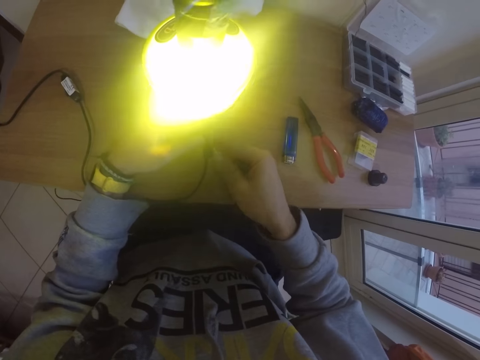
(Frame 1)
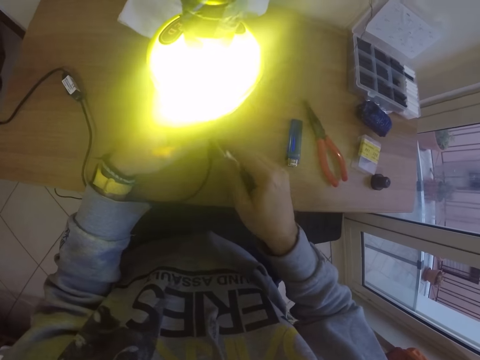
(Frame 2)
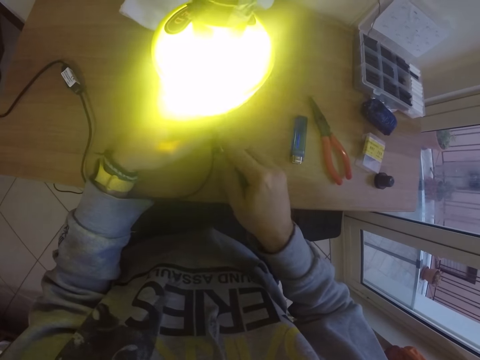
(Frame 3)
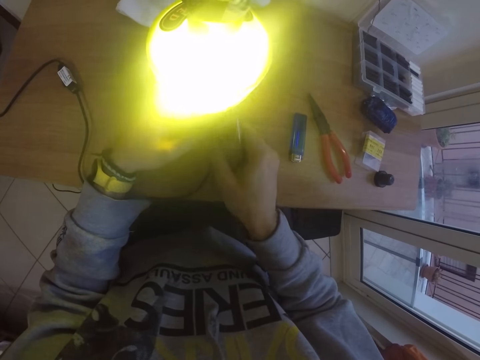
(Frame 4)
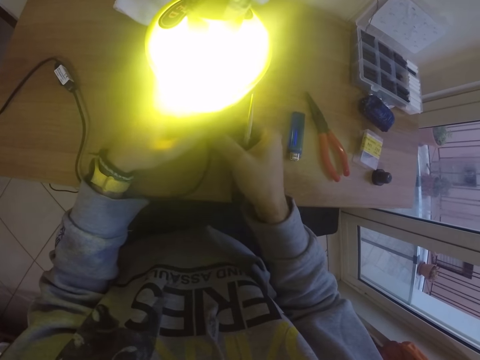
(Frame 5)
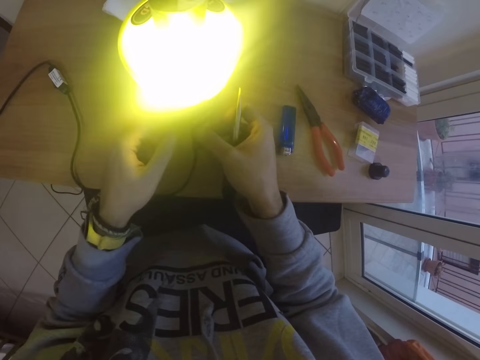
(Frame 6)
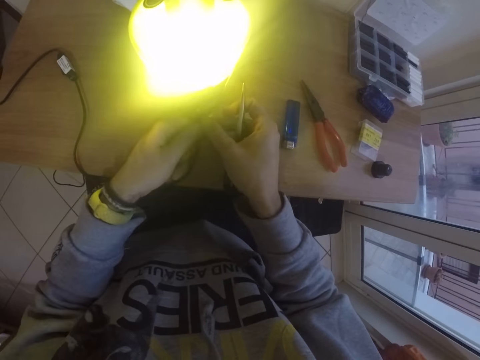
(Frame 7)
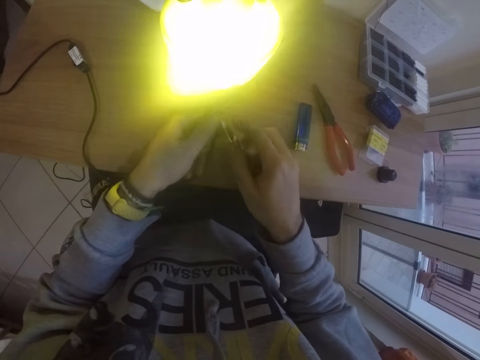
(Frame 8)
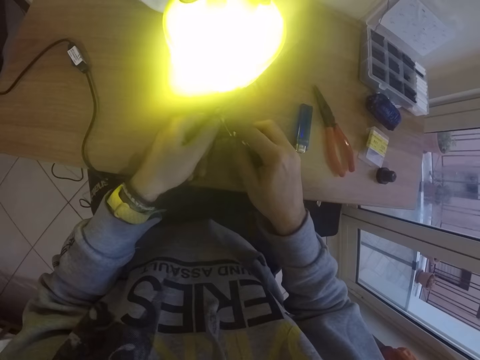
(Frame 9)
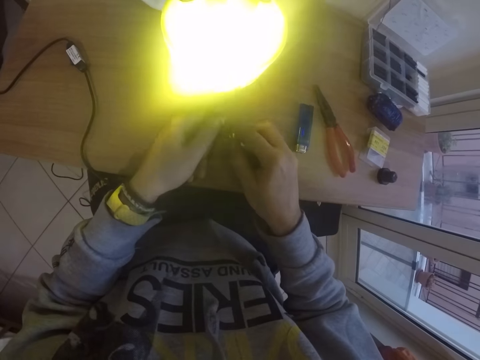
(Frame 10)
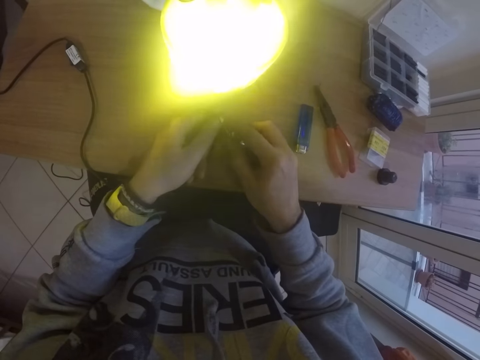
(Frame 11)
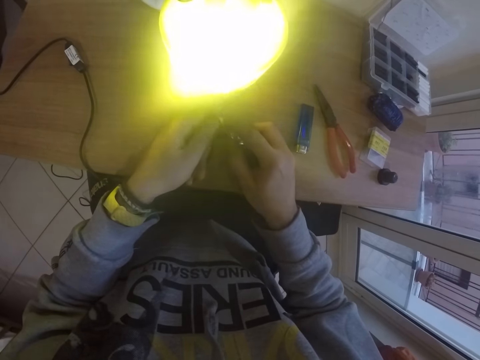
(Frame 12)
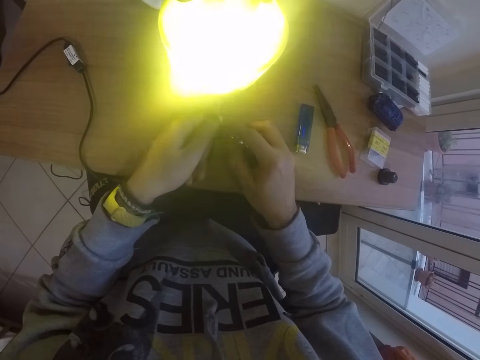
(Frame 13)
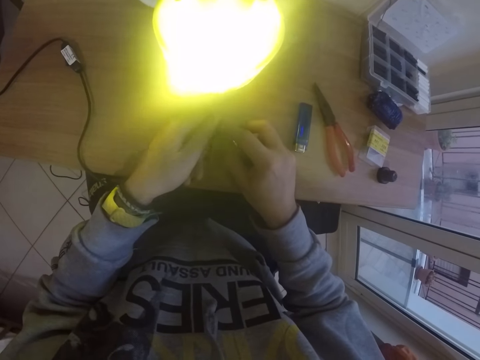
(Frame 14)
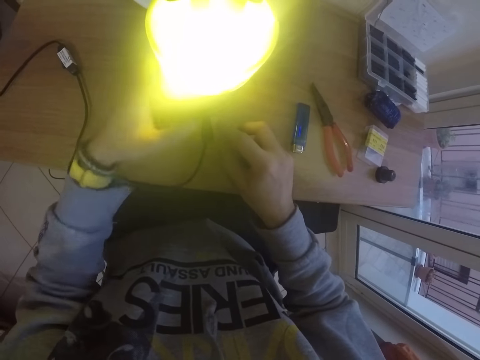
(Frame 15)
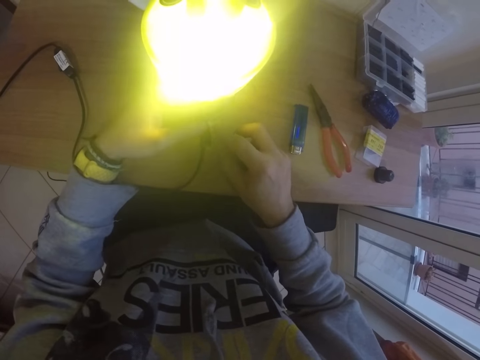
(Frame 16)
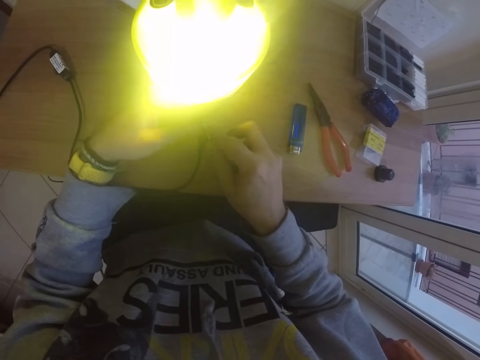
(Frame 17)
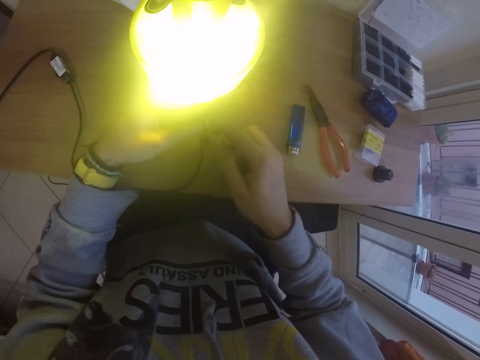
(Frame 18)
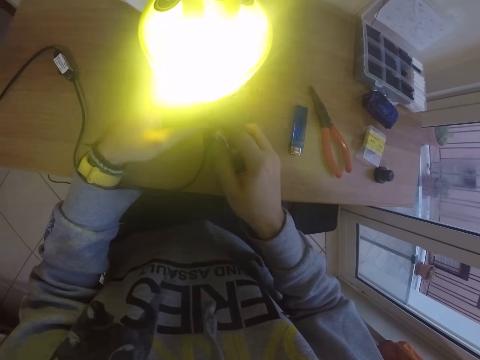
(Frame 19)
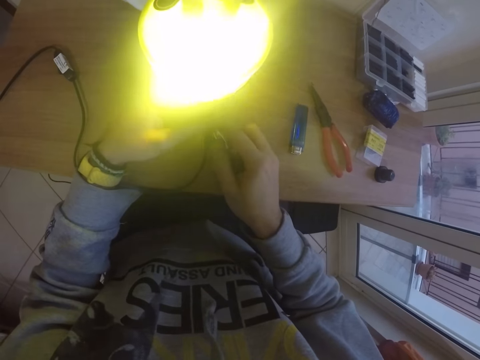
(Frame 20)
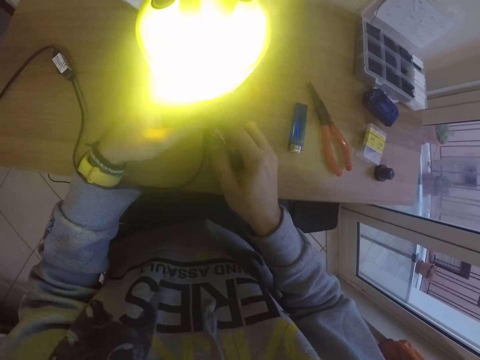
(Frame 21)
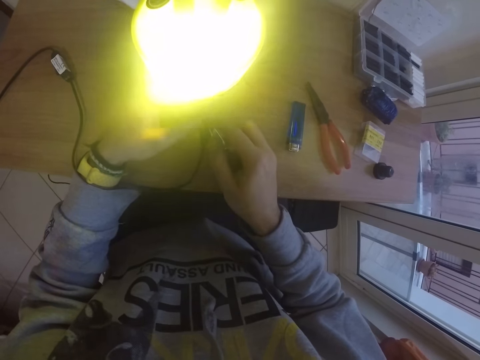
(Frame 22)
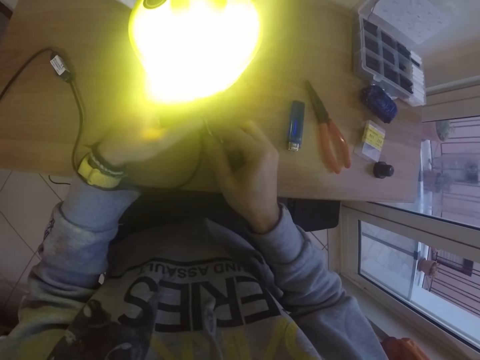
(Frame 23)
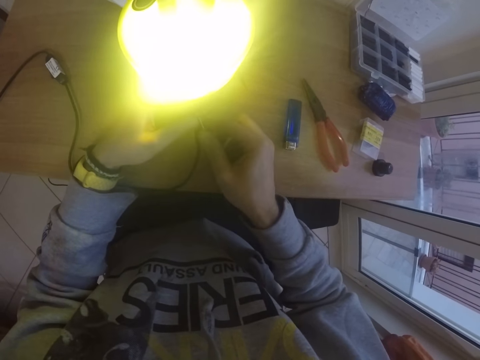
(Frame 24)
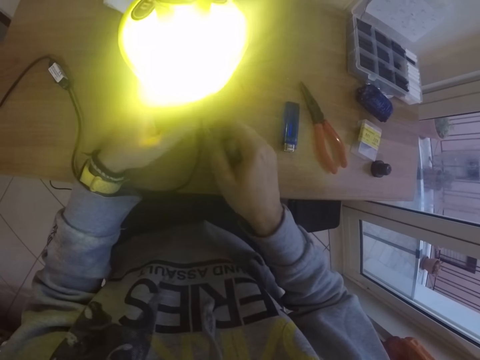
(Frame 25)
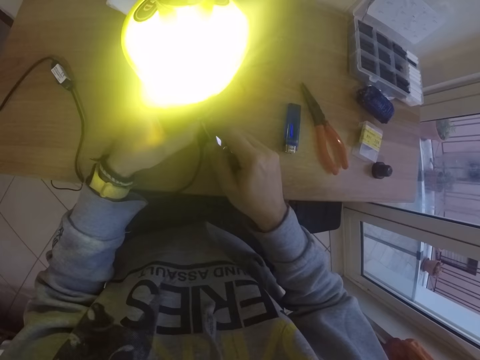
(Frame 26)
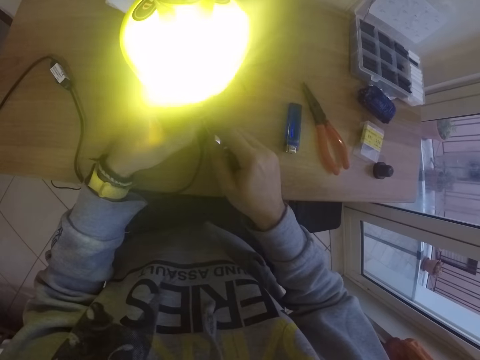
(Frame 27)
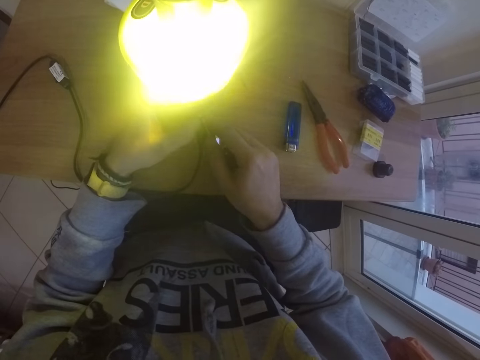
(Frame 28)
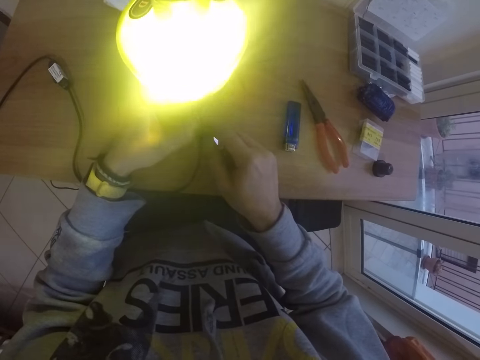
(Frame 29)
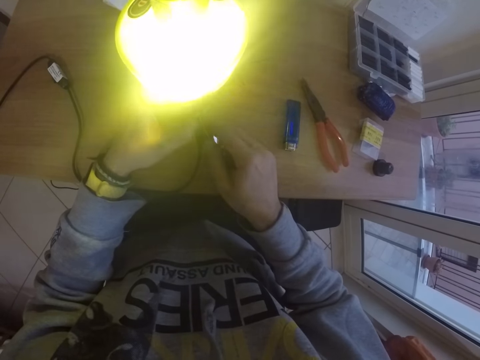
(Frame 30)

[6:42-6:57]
The camera wearer pushes the cable inside the bottle lamp with both hands. He holds the cable. He fixes the cable on the lamp. He removes his hand from the lamp. He holds the cable. He pushes the cable inside the bottle lamp with the pair of scissors in his right hand. He fixes the cable with the scissors. He holds the bottle lamp with his left hand. He removes his hand from the cable.

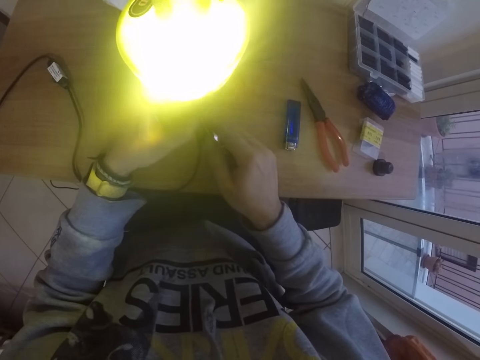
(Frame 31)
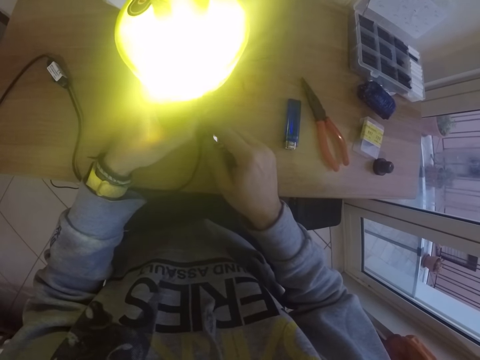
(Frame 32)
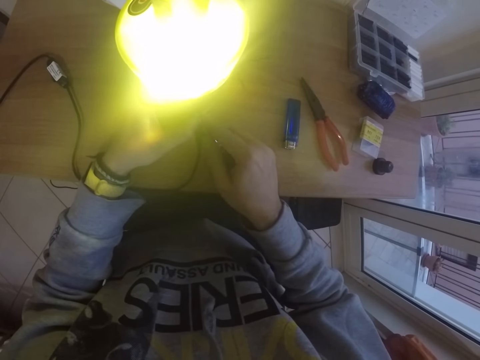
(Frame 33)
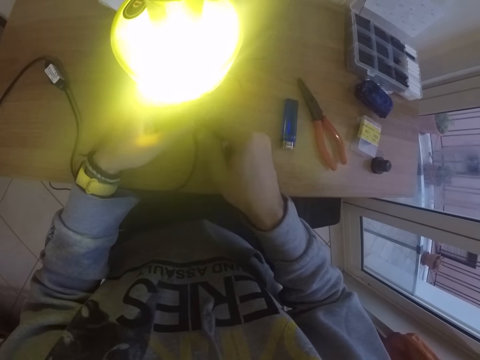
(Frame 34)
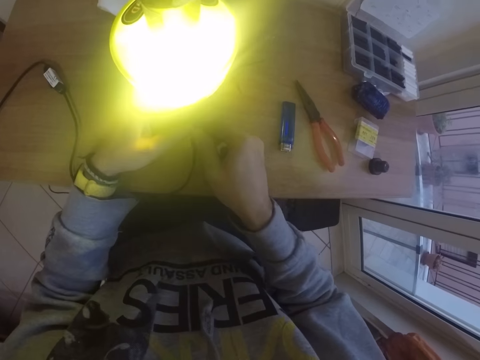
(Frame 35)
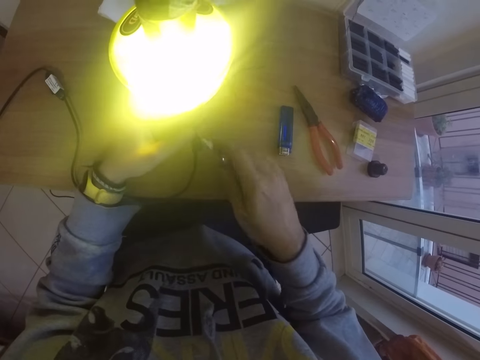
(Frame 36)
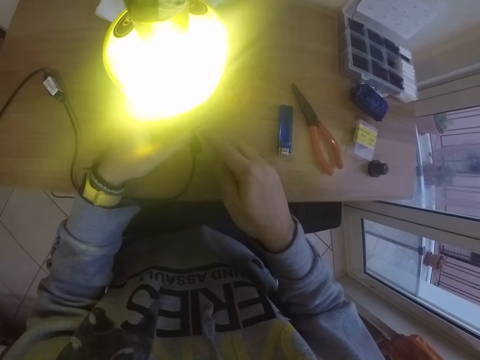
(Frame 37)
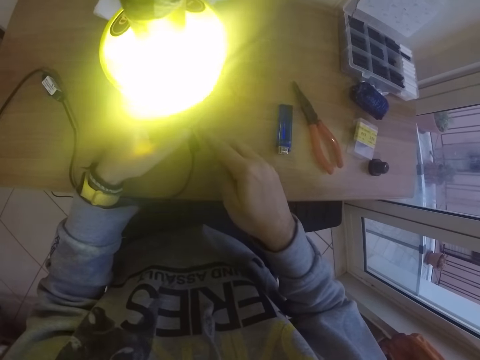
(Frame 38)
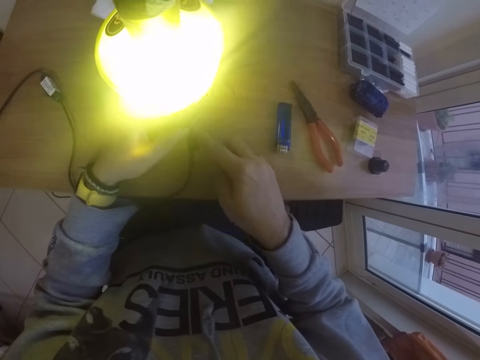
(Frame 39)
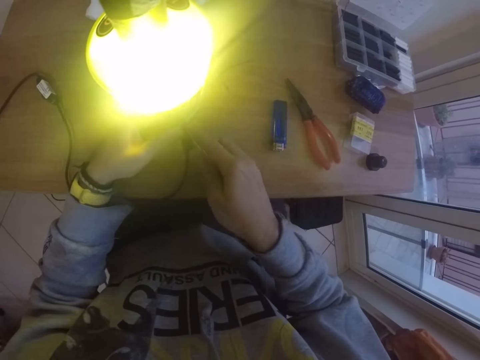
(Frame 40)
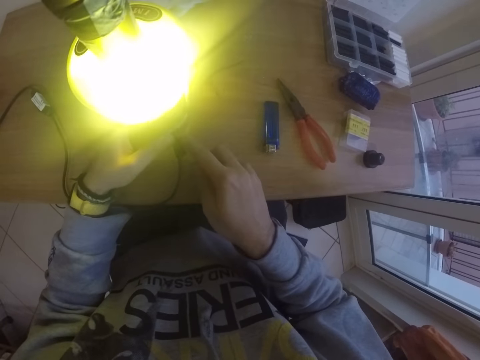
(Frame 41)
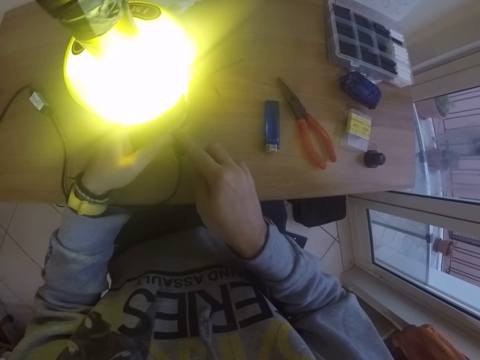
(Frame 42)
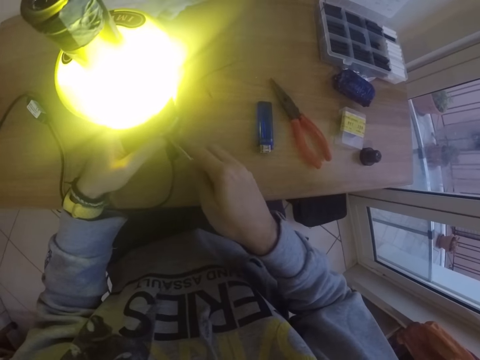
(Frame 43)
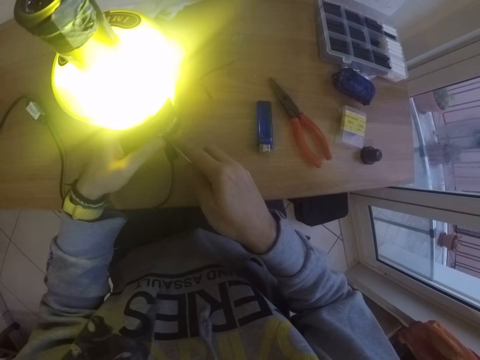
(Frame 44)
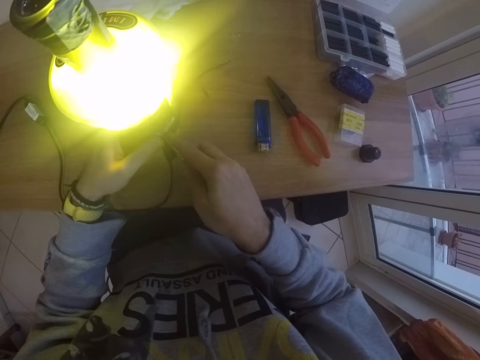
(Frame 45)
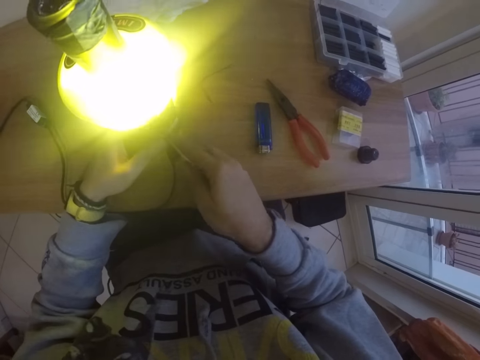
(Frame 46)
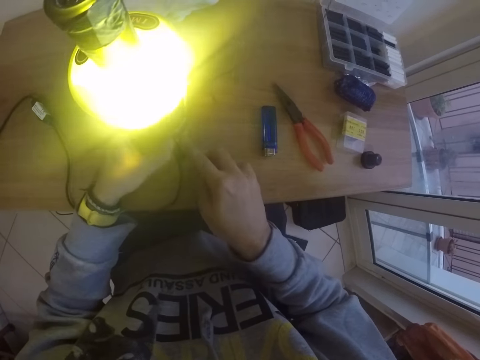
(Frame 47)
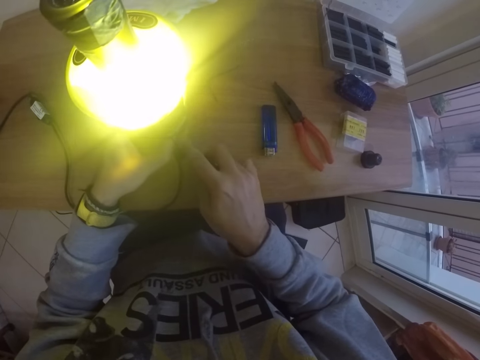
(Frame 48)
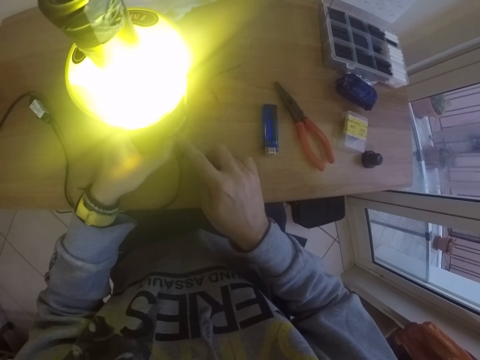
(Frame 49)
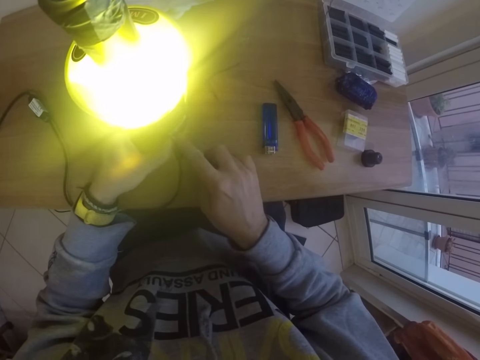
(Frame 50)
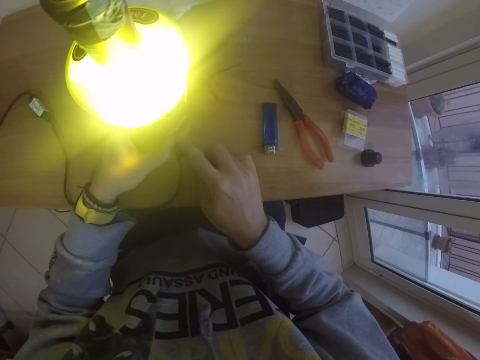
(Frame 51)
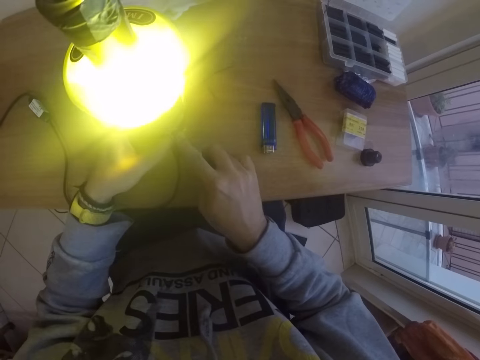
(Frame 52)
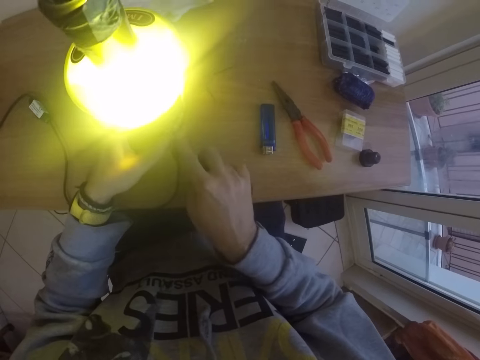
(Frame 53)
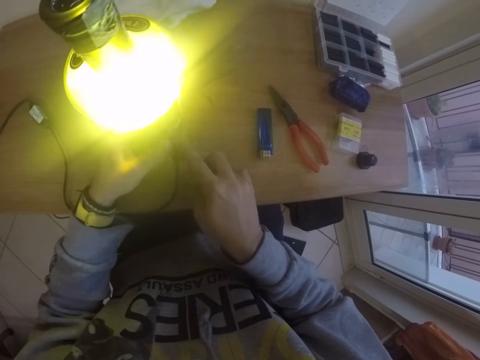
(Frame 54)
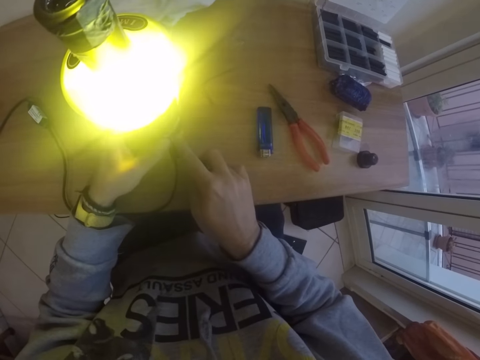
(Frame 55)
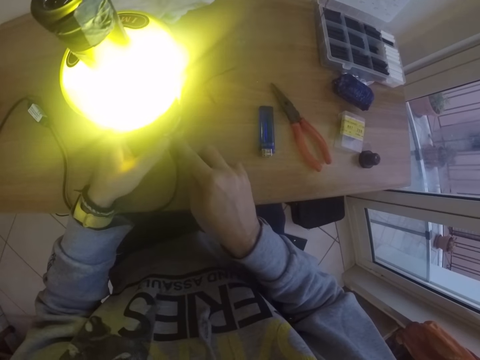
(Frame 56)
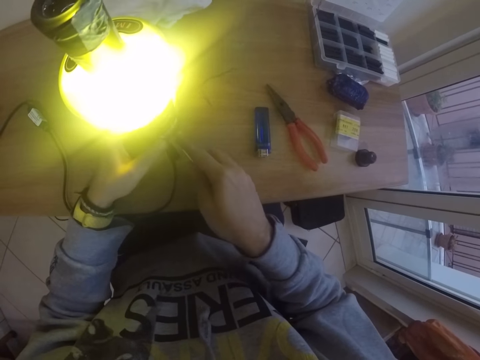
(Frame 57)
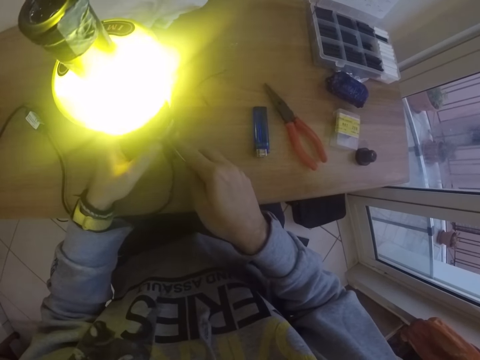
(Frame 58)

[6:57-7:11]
The camera wearer fixes the cable on the lamp with the scissors.
